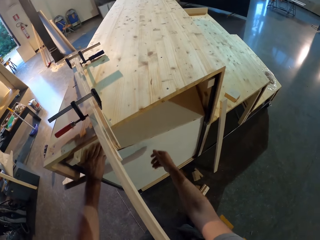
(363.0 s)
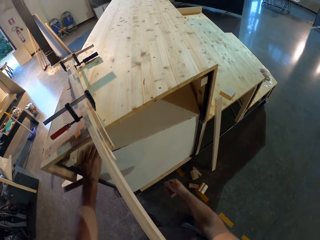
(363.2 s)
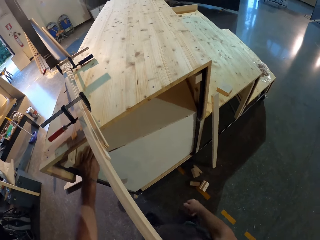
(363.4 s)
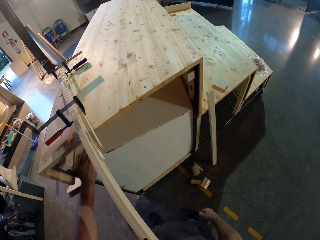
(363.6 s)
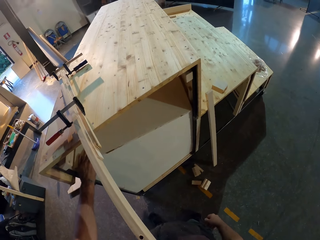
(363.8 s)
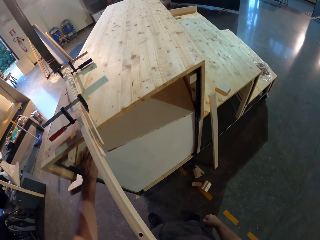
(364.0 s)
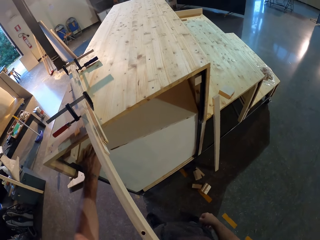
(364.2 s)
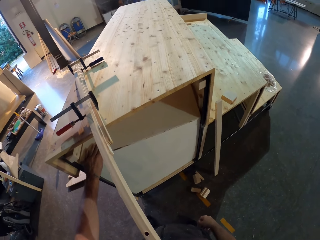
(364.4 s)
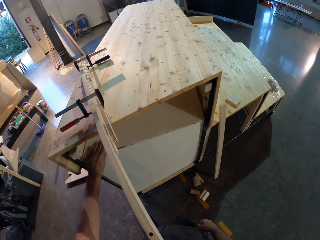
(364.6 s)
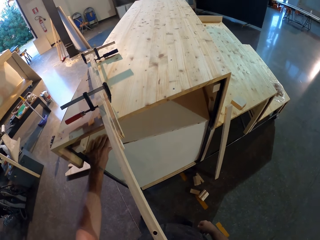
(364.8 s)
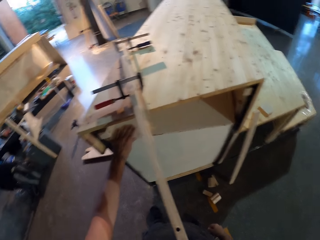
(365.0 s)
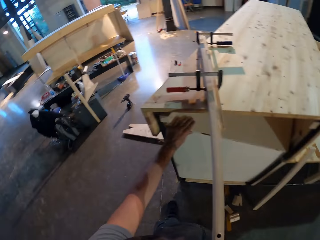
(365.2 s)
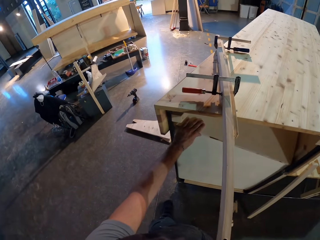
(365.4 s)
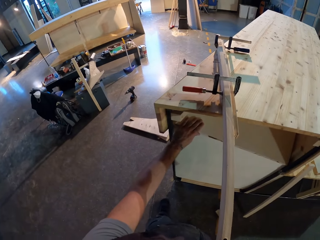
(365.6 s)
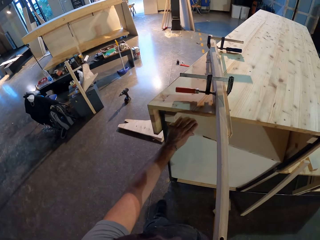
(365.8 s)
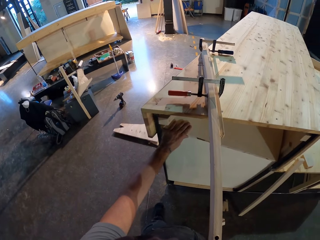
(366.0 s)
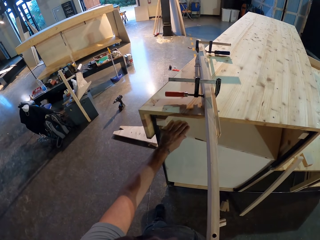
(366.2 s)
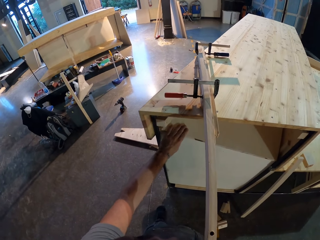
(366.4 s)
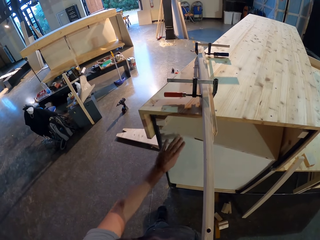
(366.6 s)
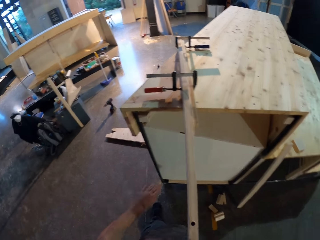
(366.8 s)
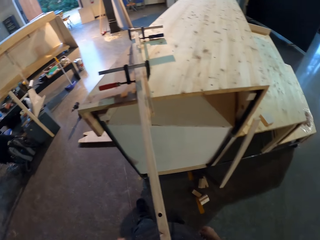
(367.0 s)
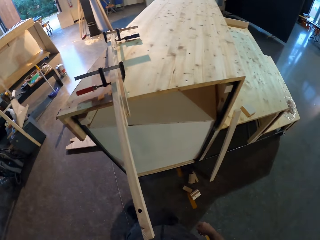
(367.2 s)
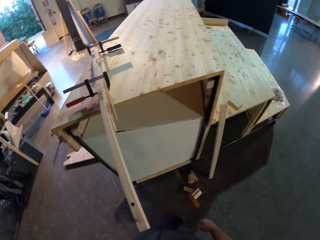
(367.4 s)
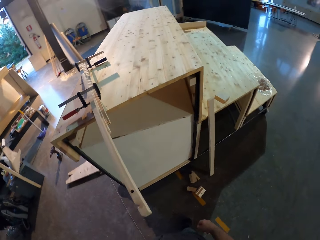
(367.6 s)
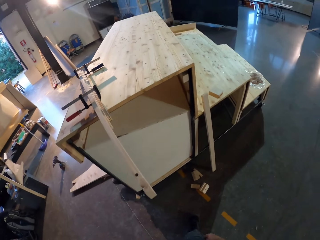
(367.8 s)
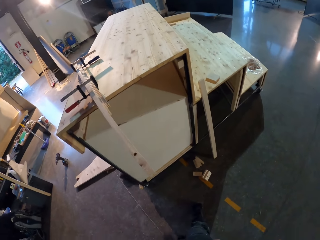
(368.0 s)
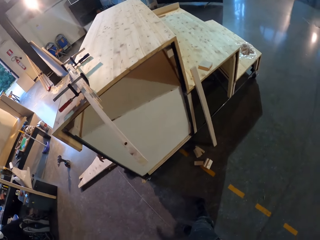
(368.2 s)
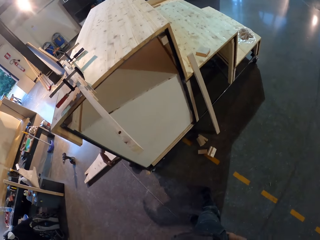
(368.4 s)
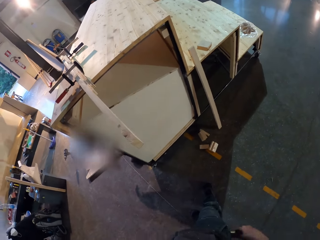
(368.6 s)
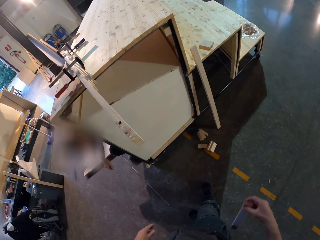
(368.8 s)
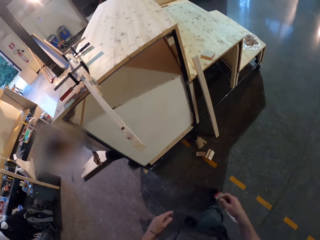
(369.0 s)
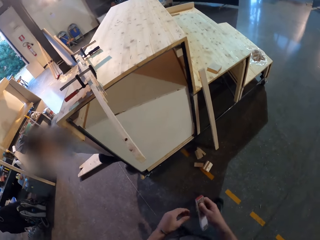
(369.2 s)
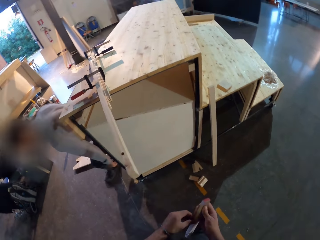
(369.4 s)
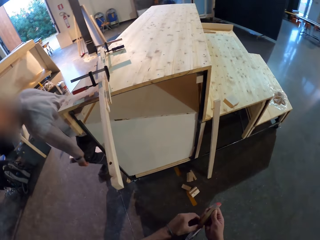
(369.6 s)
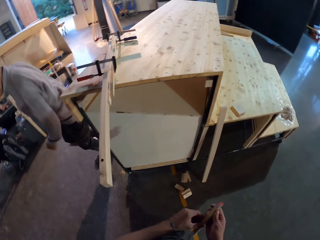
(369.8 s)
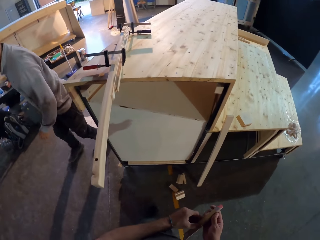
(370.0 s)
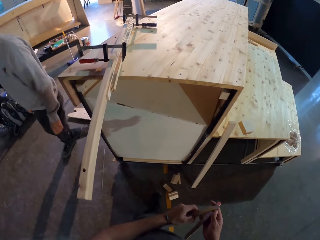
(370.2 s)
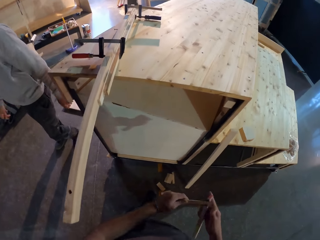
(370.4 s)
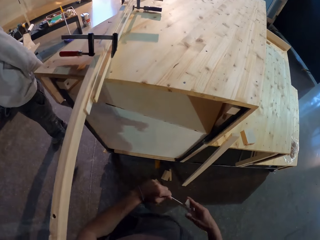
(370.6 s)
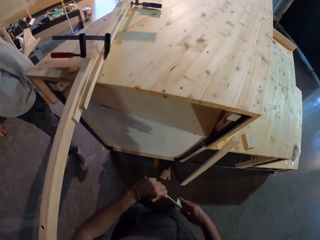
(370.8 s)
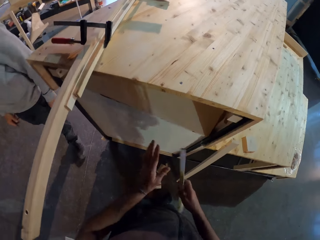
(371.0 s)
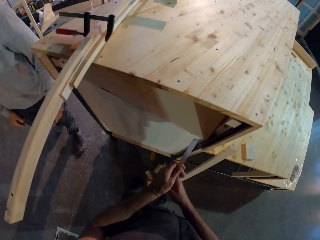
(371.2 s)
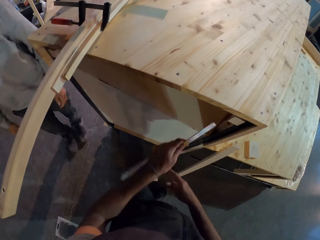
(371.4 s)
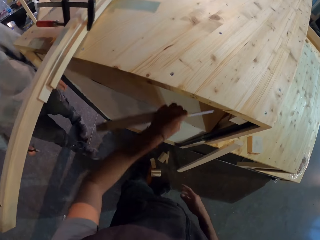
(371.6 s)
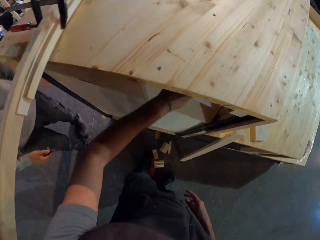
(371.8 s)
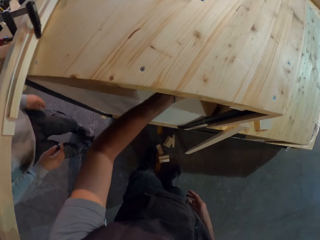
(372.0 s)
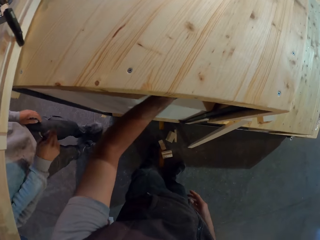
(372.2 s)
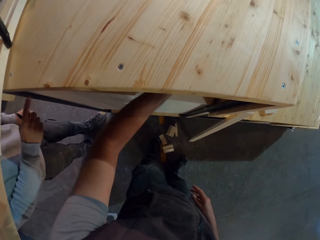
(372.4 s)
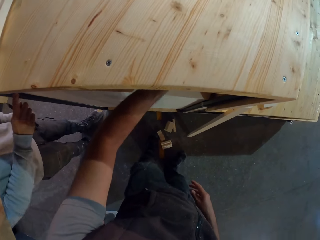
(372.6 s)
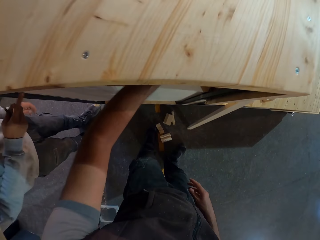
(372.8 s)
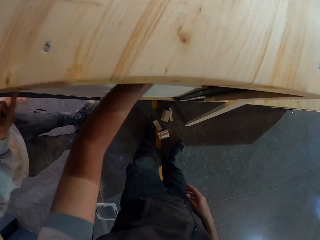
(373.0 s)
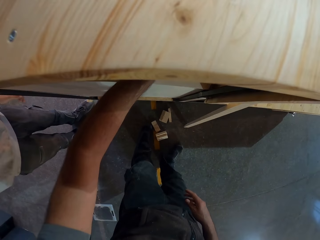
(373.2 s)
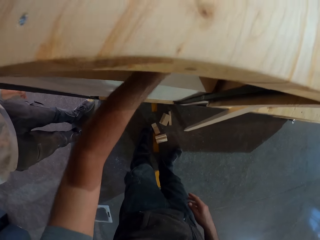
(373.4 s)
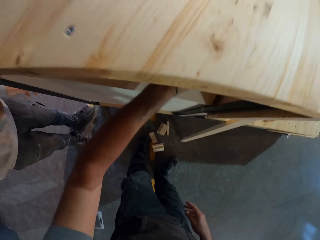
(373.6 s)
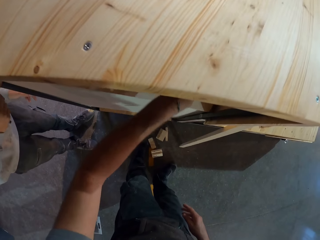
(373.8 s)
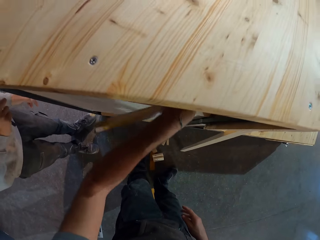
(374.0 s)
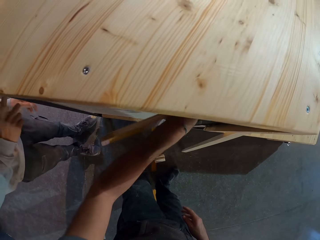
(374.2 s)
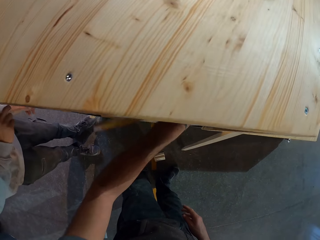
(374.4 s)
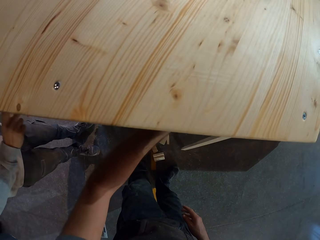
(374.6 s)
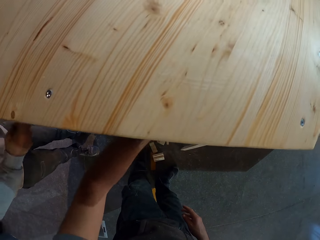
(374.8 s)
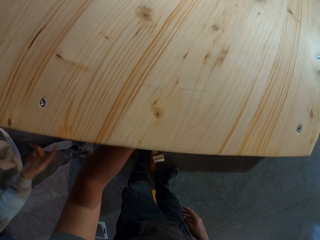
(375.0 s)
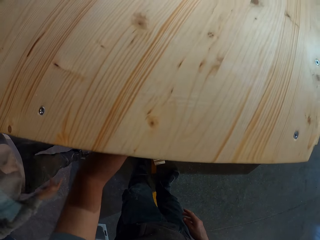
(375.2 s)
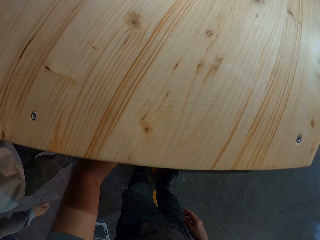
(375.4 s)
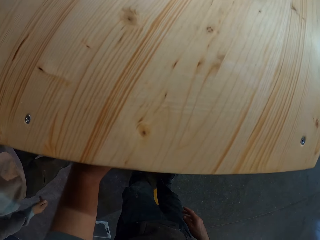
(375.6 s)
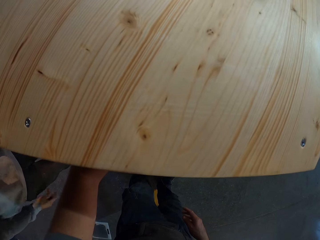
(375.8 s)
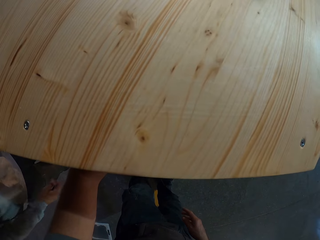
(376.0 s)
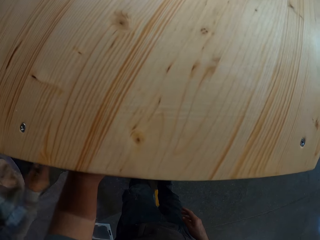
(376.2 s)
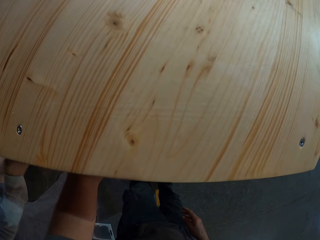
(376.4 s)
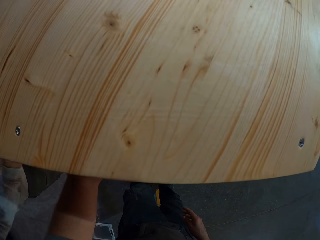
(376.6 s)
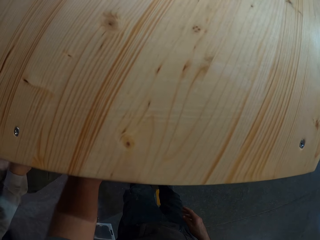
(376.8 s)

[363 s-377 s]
The camera wearer removes his right hand from the plank of wood. He removes his left hand from the plank of wood. He stands. He removes a tape measure from his pocket. He pulls a ruler out of a foldable ruler with his right hand. He grabs the foldable ruler with his left hand. He stretches the foldable ruler below the furniture with his left hand. He measures the wood in the middle of the table.

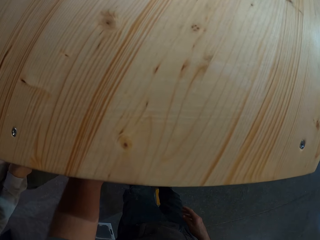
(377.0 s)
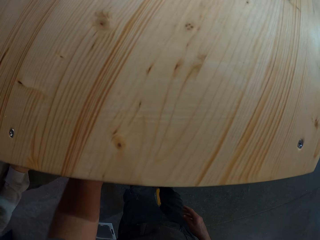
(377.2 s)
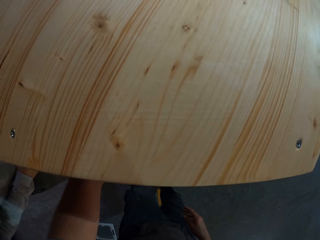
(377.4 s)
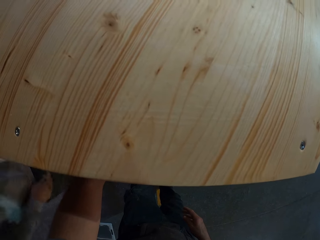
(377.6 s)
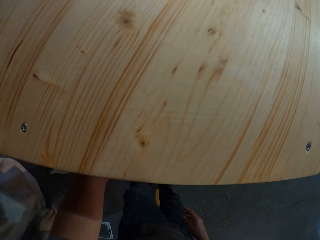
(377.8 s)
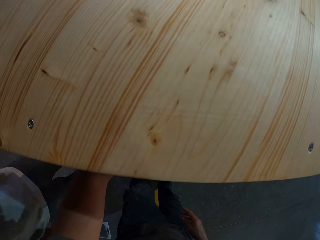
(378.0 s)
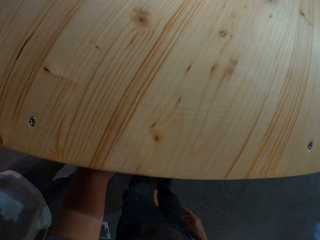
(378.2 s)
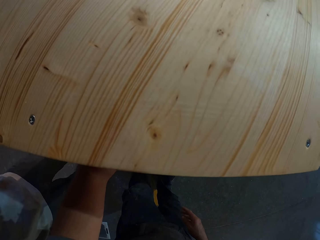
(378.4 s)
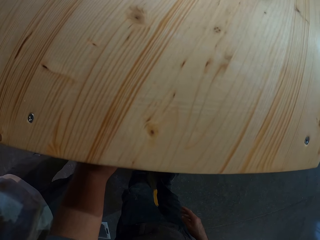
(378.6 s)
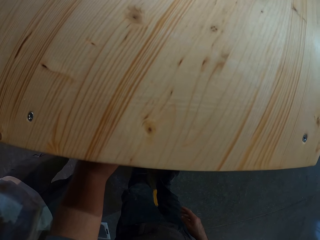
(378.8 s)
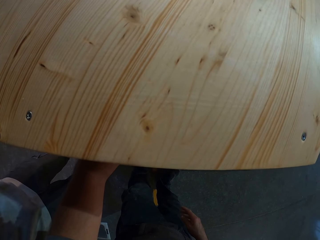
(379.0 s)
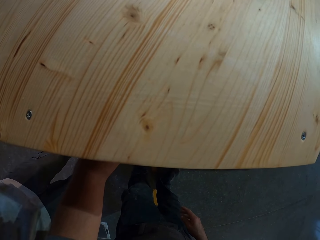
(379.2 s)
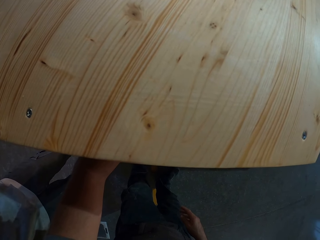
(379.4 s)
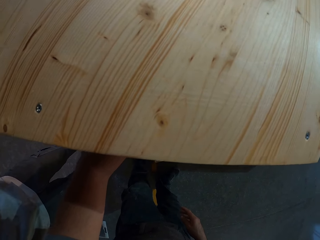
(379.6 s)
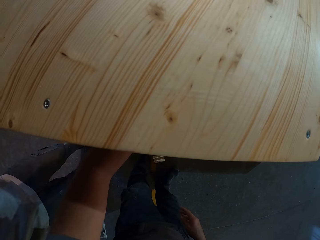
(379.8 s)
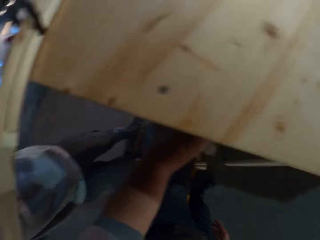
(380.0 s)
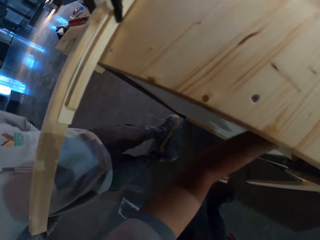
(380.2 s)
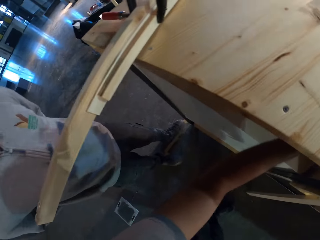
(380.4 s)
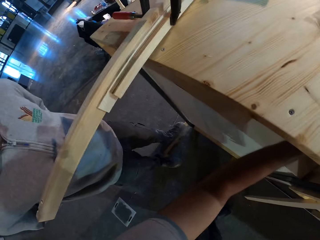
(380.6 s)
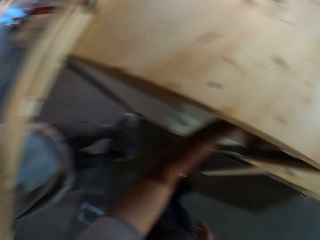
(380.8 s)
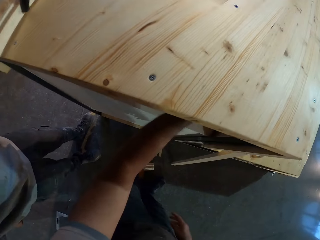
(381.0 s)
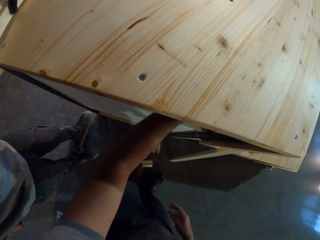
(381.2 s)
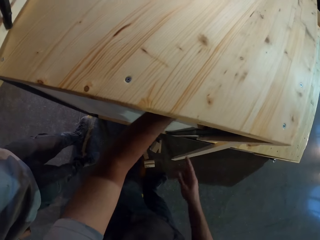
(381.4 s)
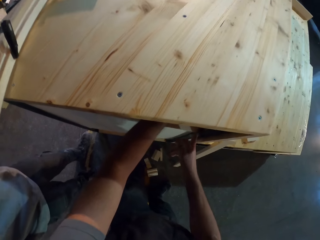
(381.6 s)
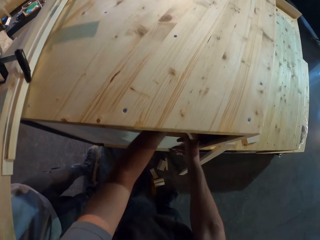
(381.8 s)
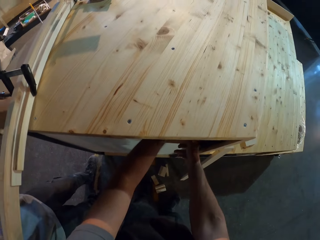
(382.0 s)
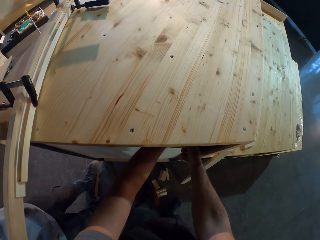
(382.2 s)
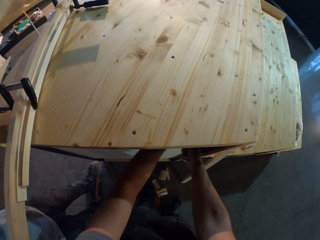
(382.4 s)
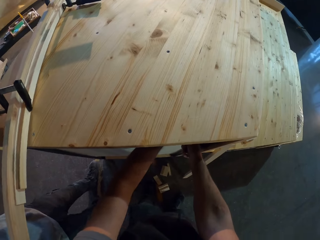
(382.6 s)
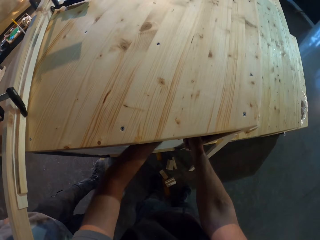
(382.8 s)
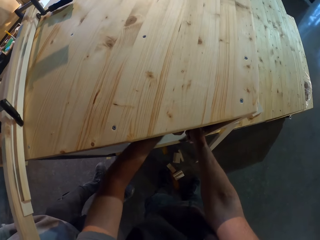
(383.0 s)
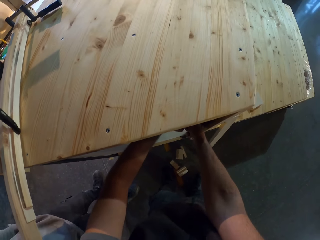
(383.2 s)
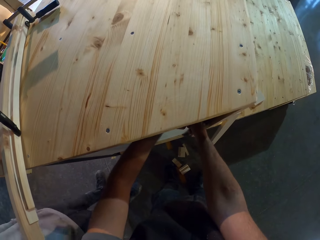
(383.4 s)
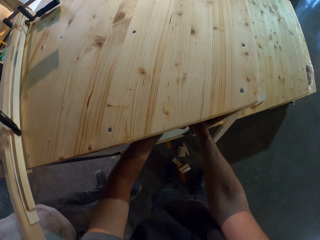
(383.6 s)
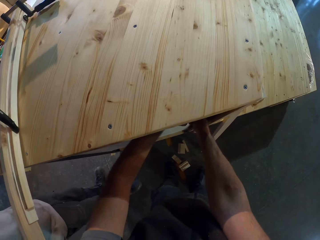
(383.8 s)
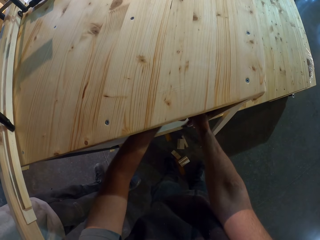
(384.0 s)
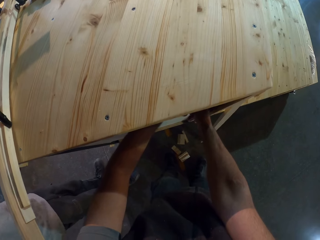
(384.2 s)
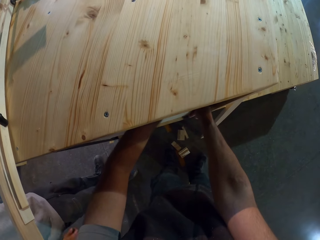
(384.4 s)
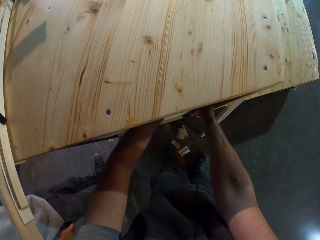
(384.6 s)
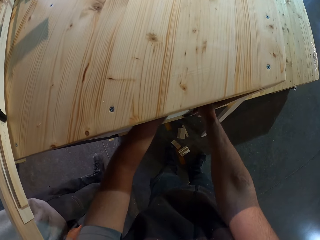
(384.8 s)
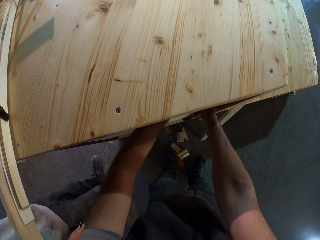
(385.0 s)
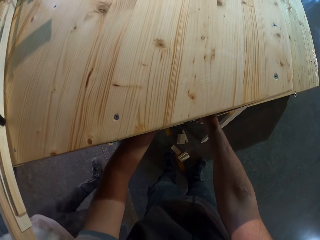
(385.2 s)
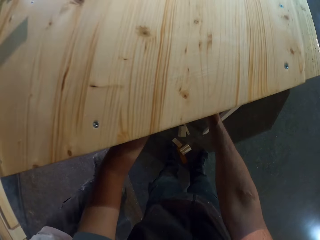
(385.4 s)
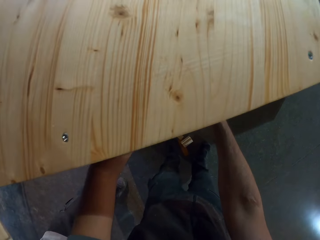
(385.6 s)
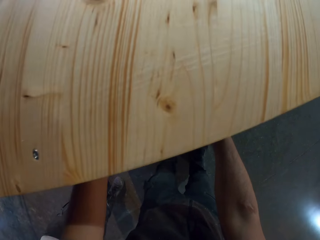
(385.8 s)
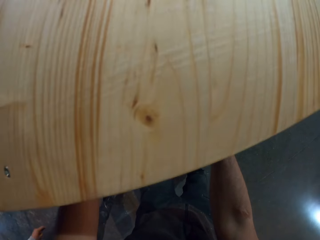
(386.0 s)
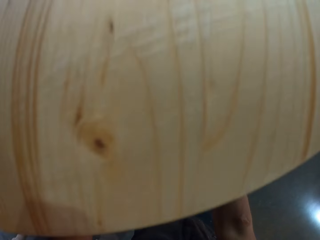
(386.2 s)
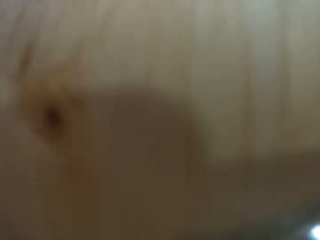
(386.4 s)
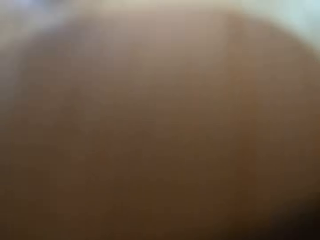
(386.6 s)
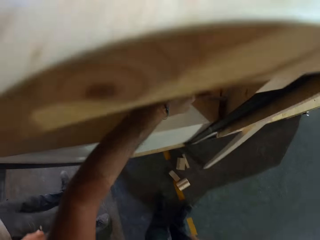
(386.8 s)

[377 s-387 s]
The camera wearer touches the plank of wood with his right hand.
